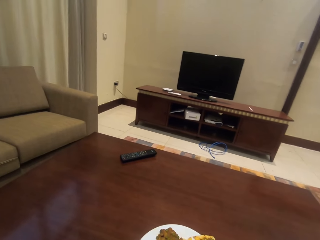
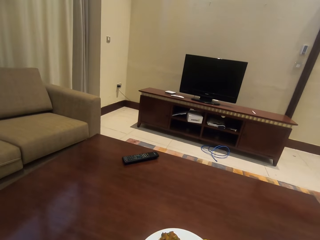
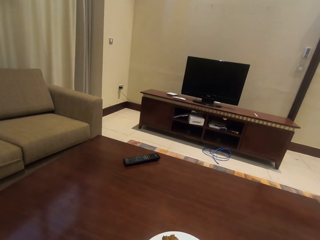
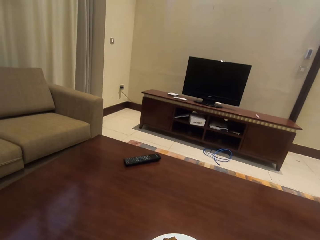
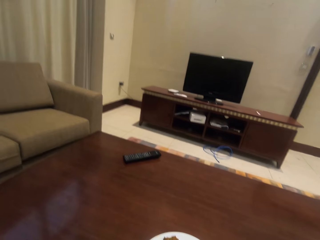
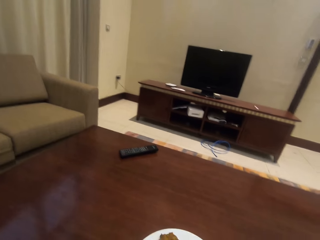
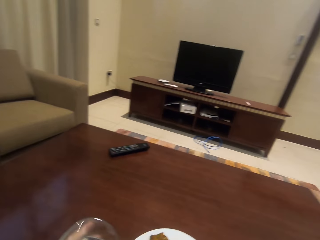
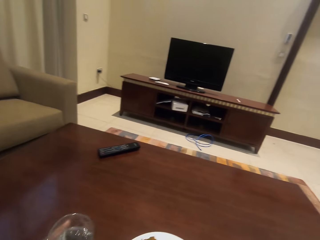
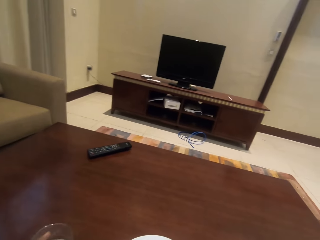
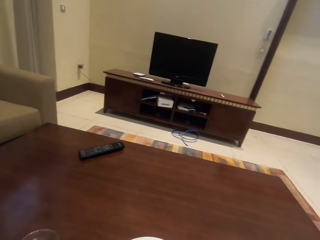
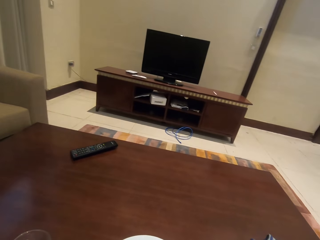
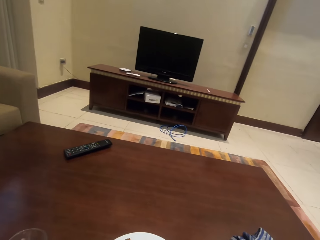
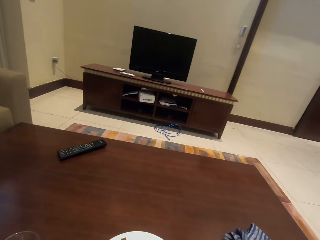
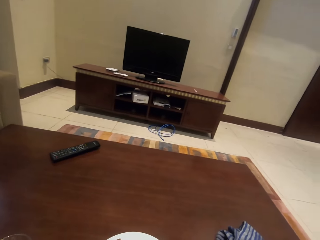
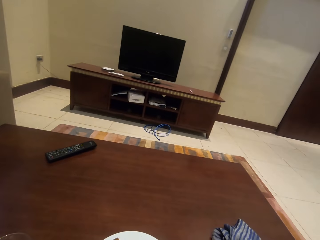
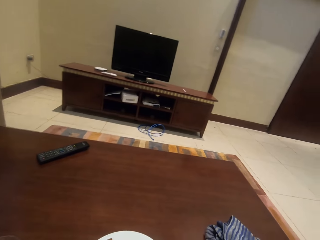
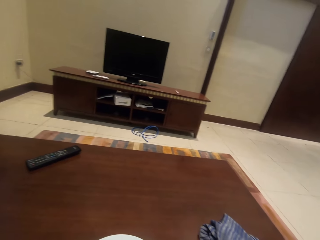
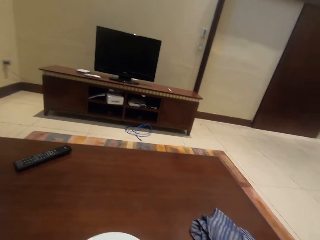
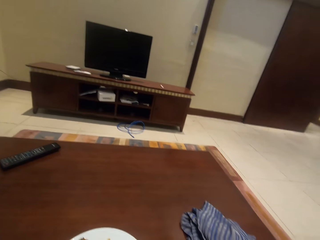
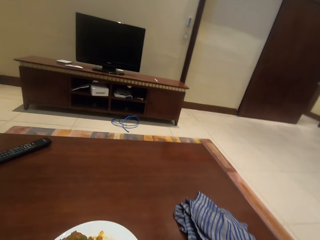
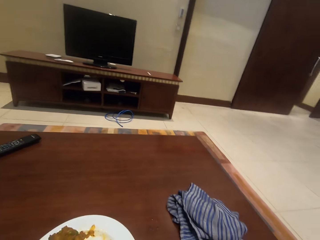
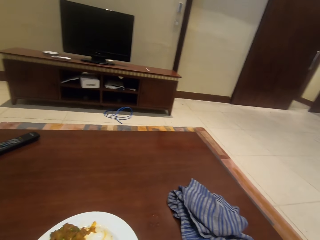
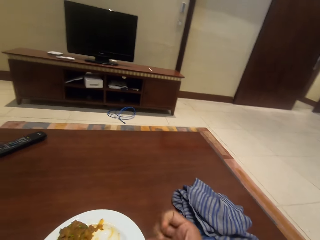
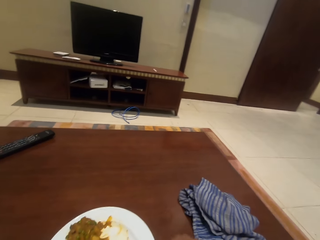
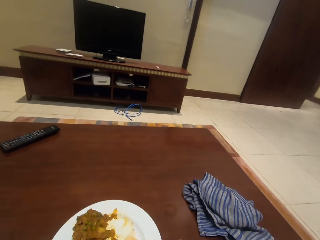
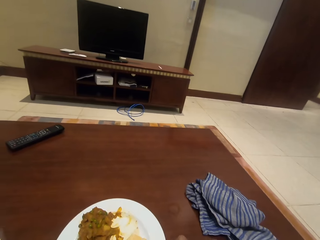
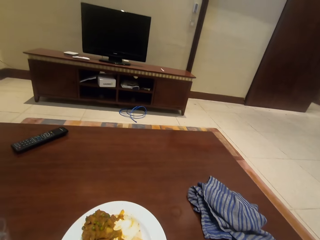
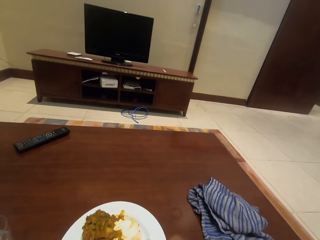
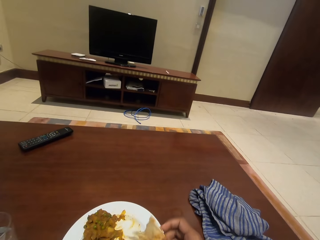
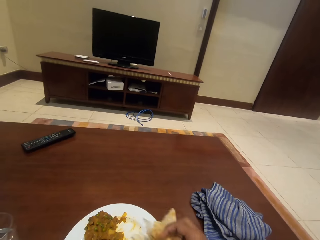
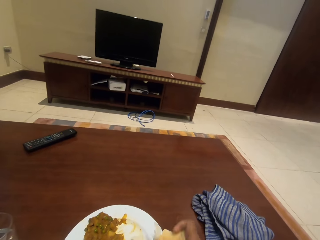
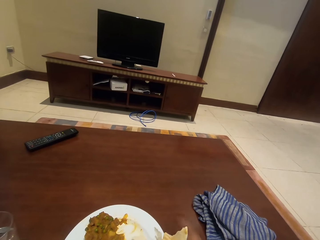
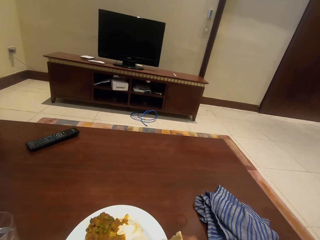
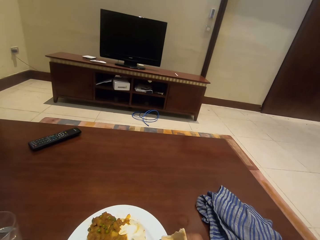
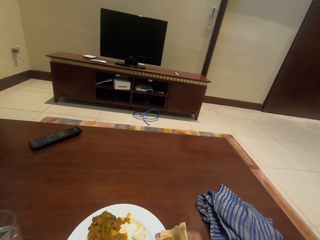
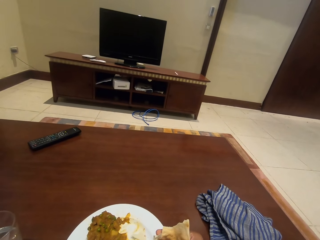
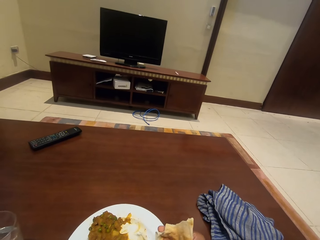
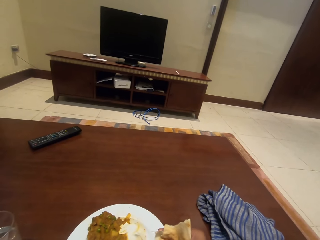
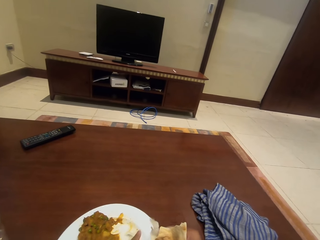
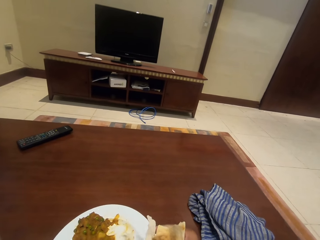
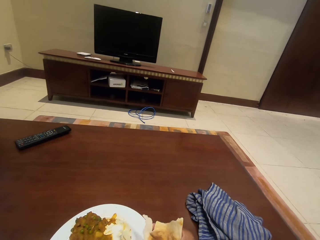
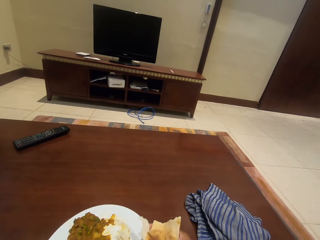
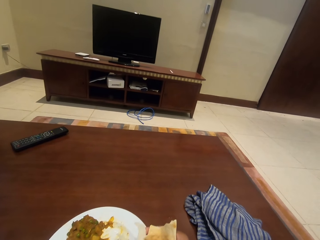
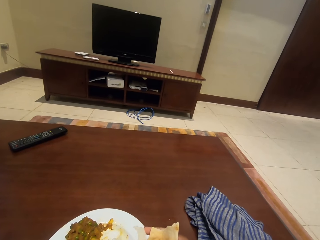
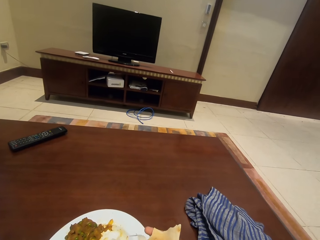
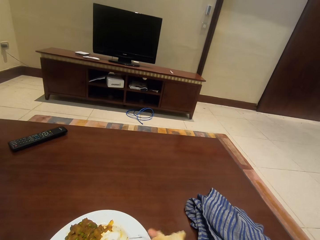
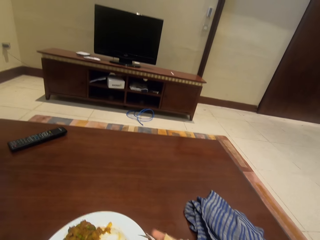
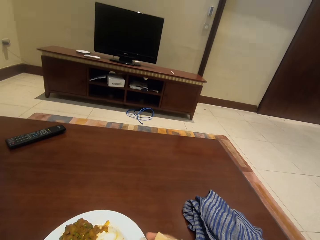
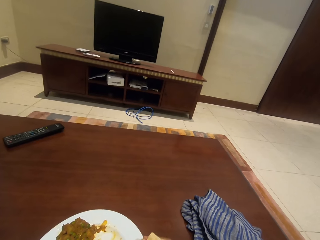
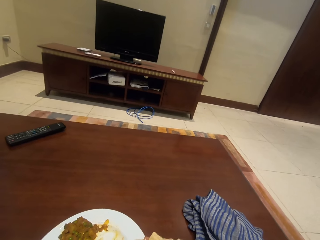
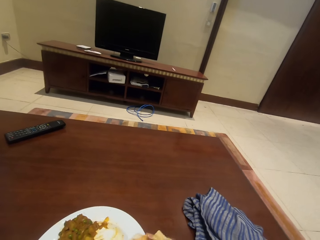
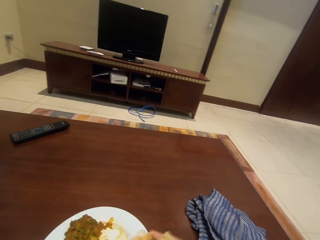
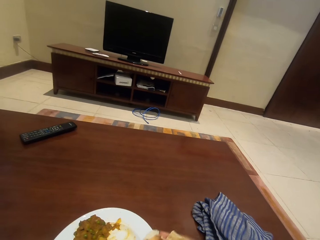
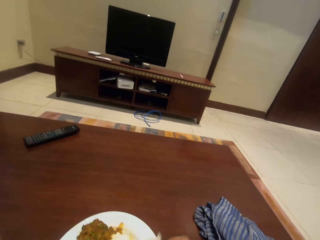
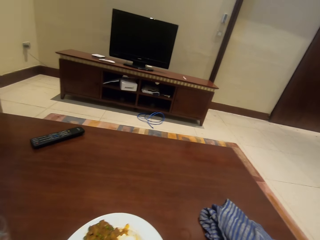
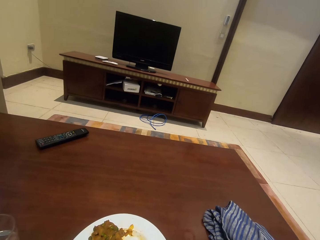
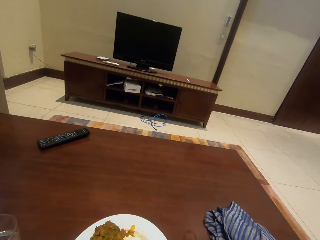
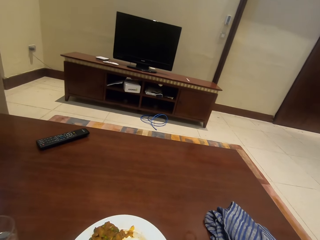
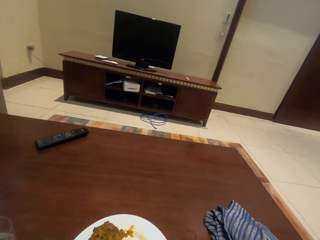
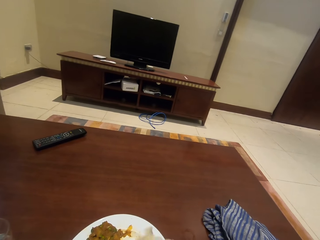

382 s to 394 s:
The camera wearer drinks the drink. They put down the glass of water. They fold the piece of paper.

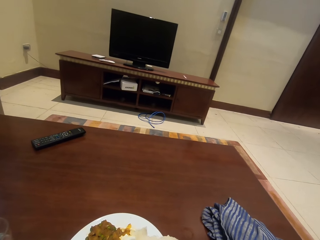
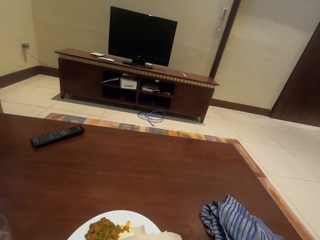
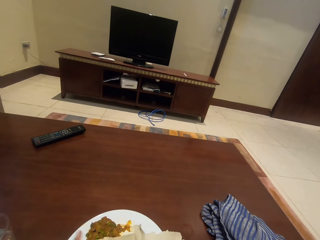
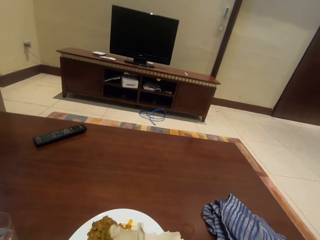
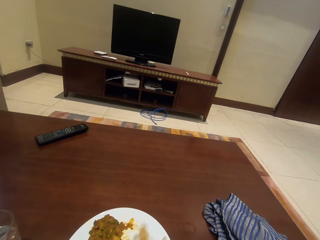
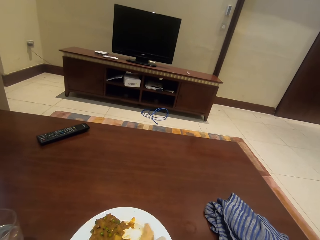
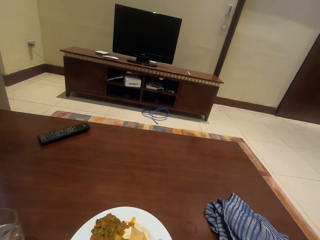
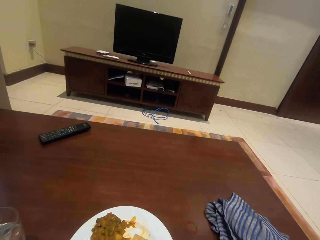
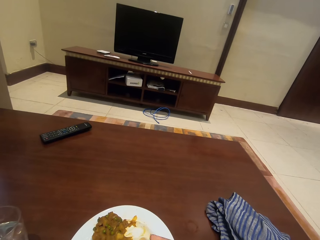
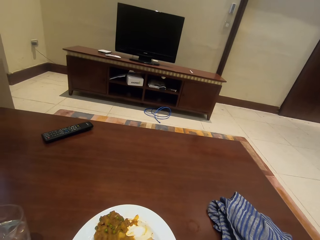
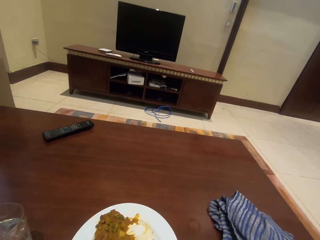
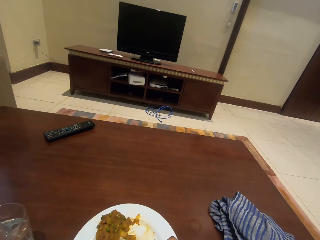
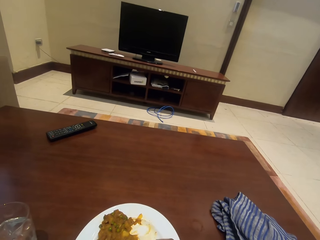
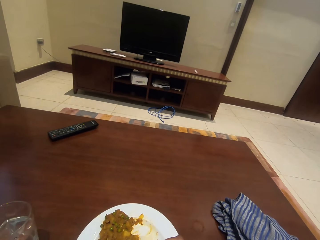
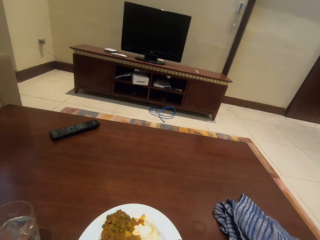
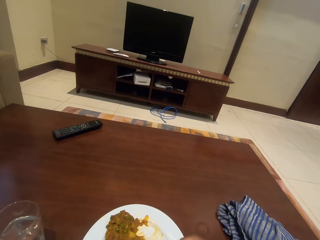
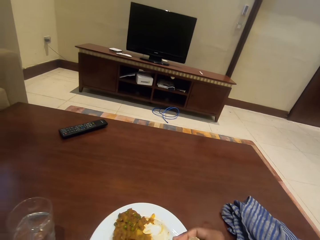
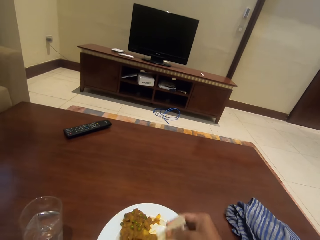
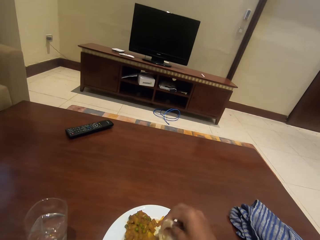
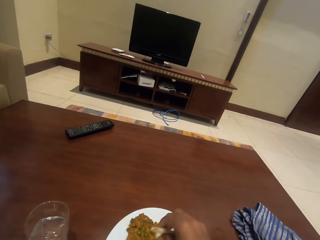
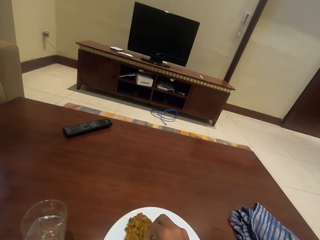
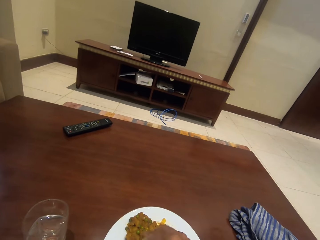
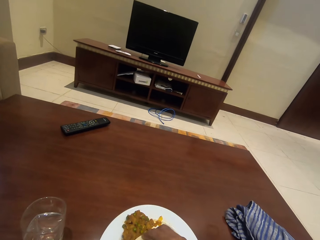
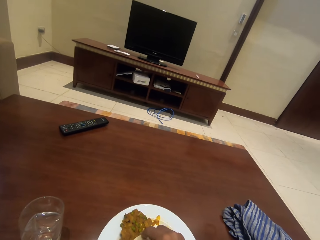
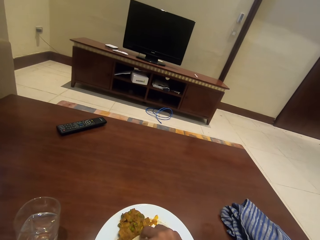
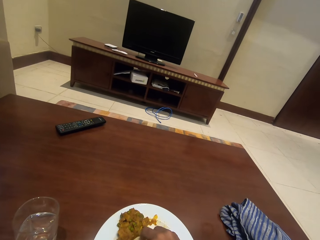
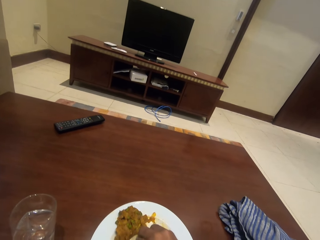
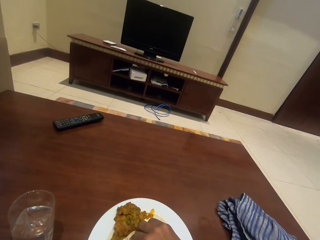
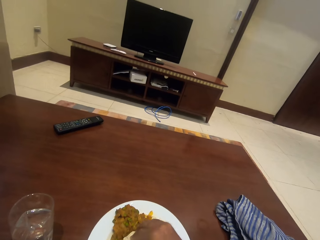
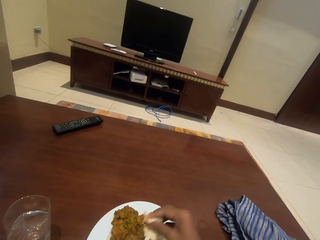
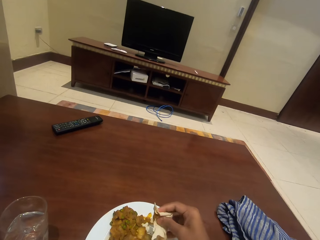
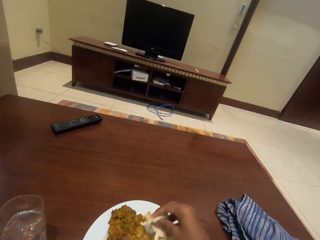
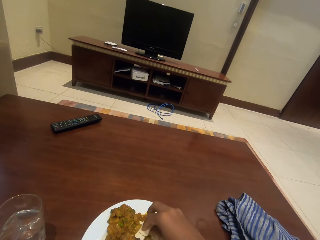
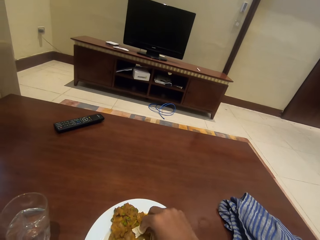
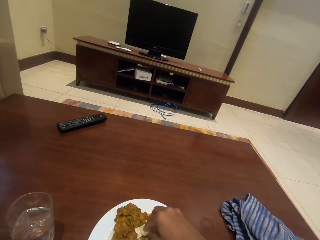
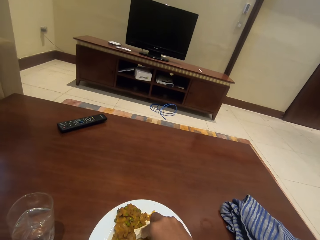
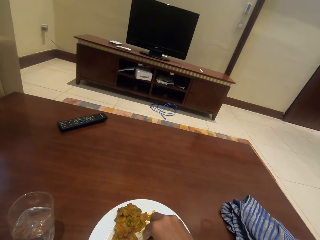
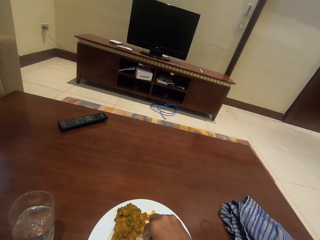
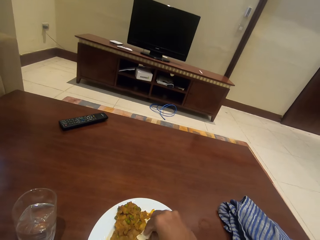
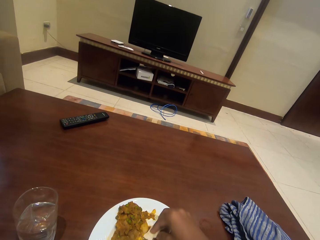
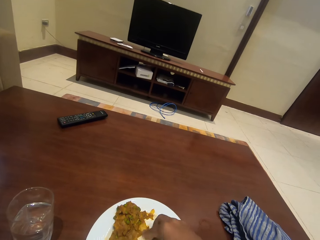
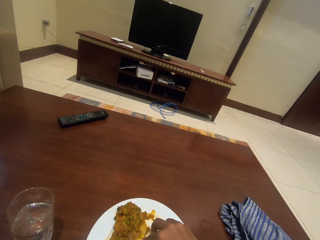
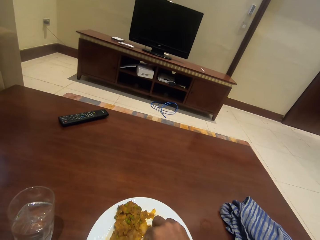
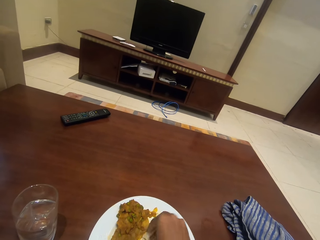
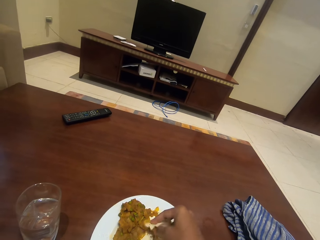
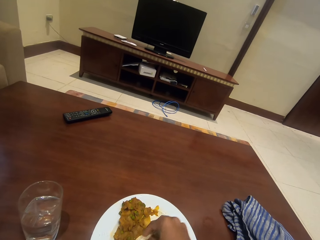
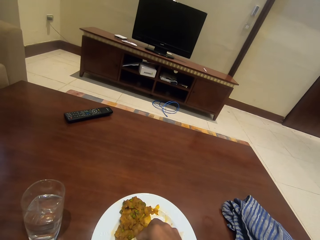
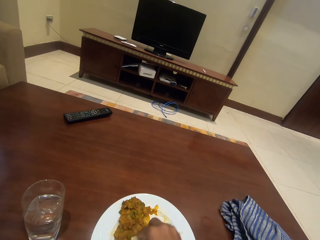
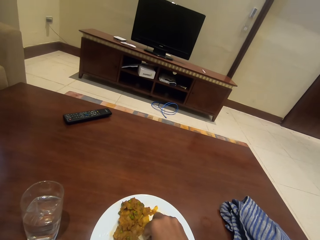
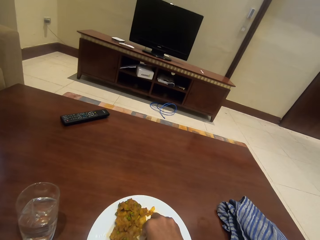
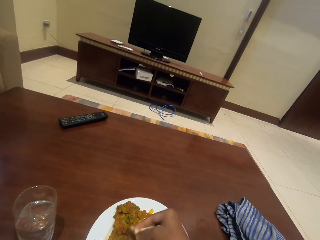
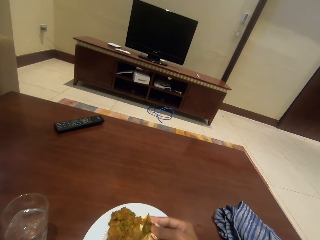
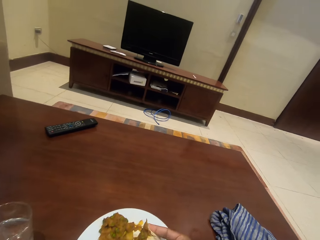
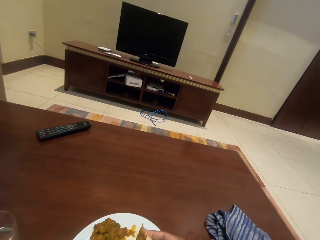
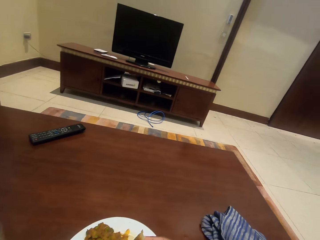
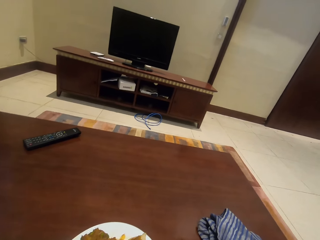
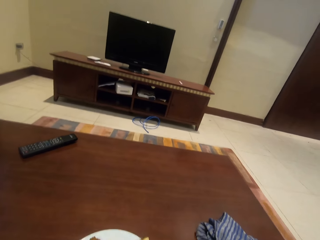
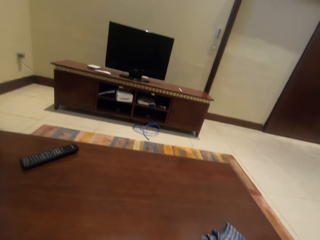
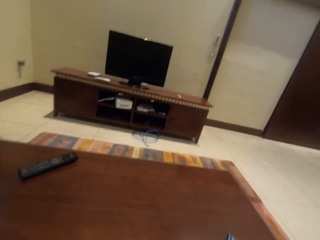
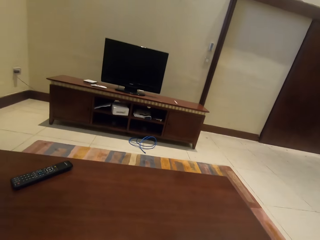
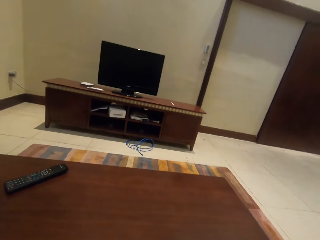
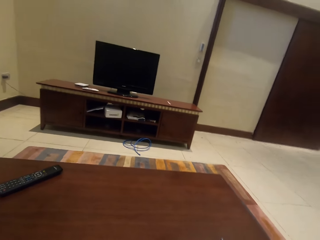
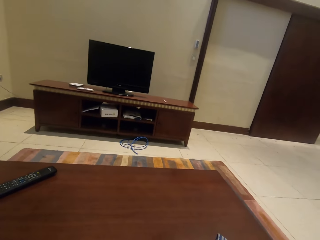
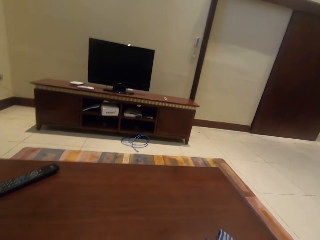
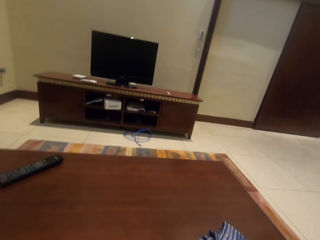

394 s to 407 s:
The camera wearer eats the food. They pick the food from the plate. They eat the food.
